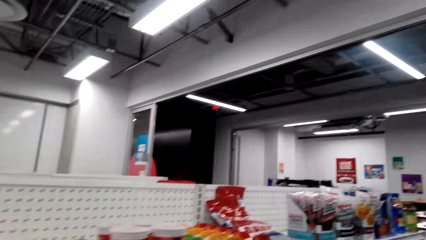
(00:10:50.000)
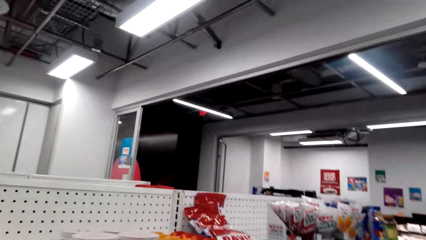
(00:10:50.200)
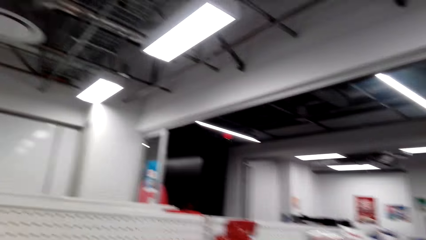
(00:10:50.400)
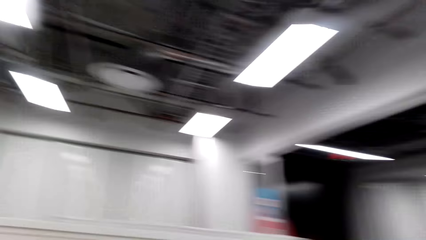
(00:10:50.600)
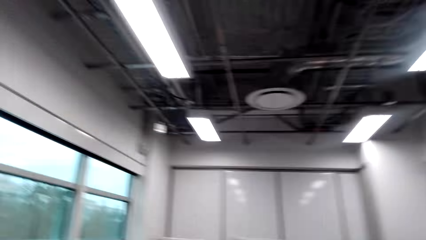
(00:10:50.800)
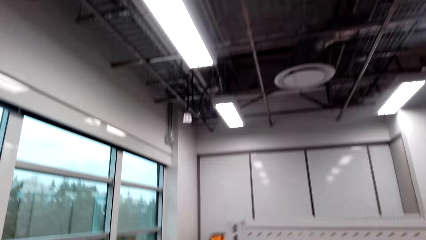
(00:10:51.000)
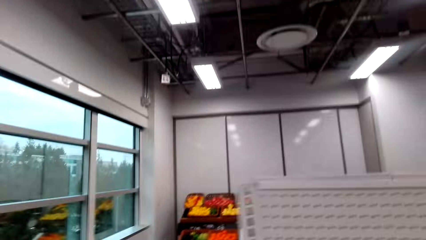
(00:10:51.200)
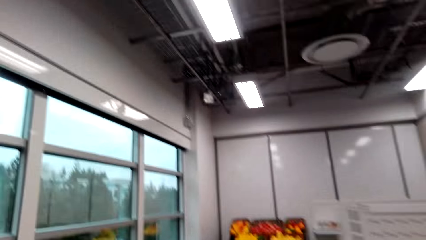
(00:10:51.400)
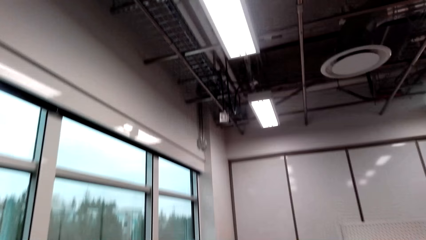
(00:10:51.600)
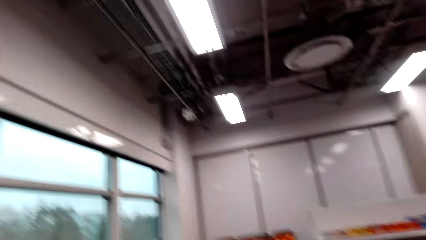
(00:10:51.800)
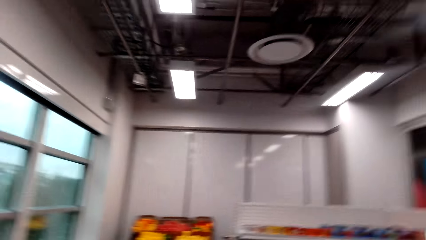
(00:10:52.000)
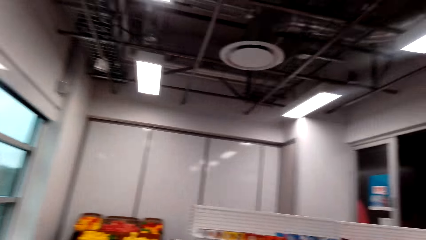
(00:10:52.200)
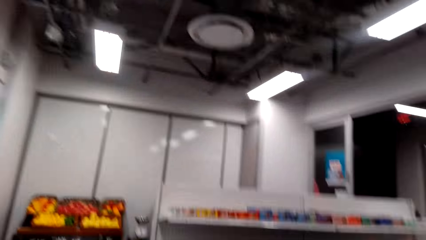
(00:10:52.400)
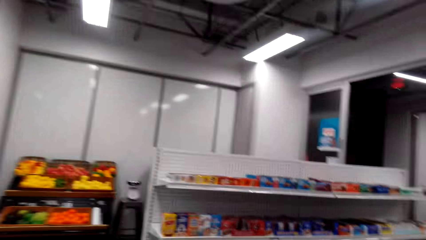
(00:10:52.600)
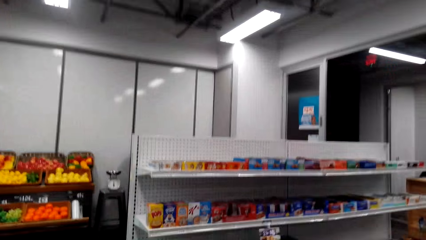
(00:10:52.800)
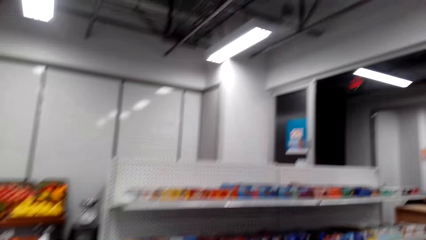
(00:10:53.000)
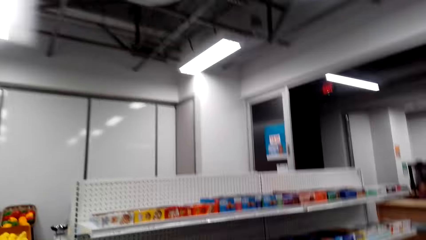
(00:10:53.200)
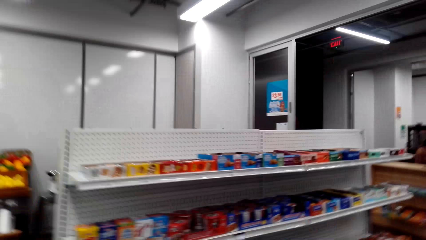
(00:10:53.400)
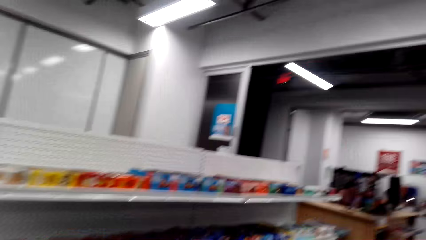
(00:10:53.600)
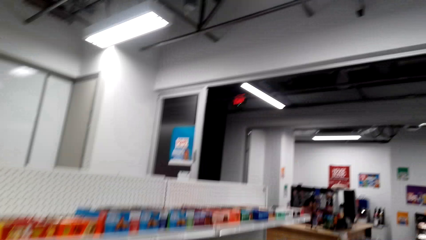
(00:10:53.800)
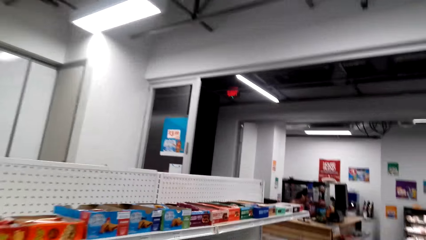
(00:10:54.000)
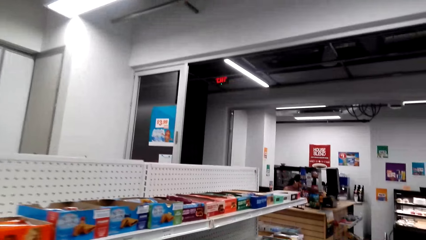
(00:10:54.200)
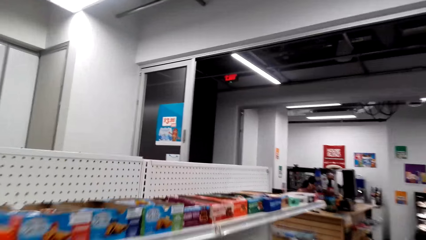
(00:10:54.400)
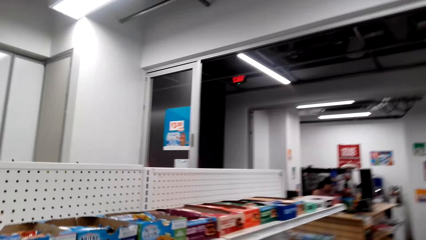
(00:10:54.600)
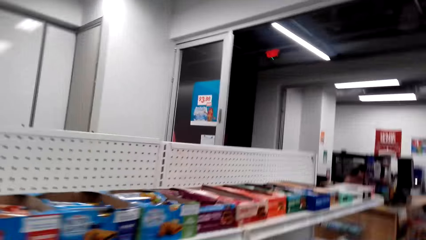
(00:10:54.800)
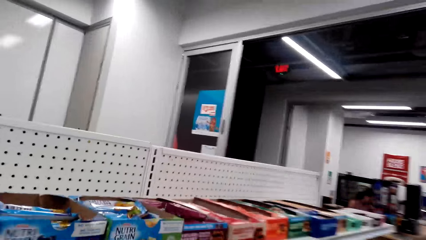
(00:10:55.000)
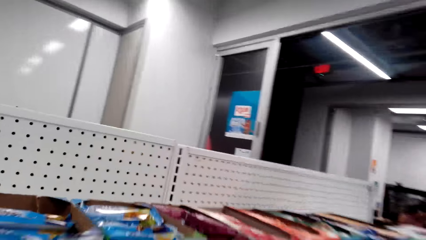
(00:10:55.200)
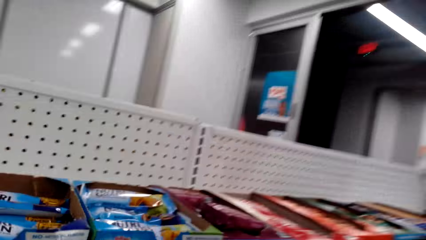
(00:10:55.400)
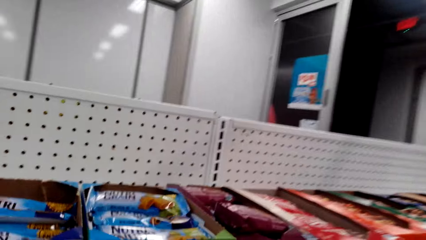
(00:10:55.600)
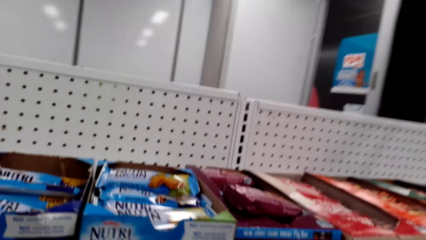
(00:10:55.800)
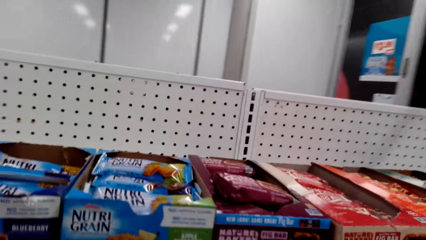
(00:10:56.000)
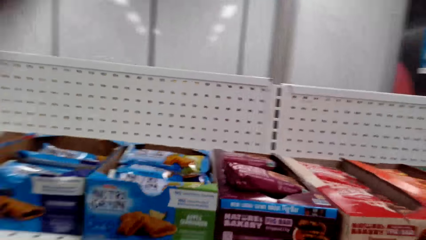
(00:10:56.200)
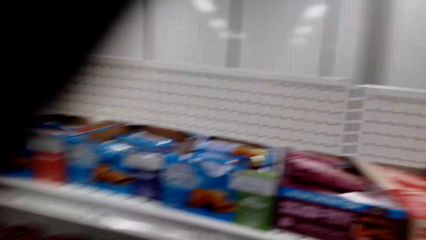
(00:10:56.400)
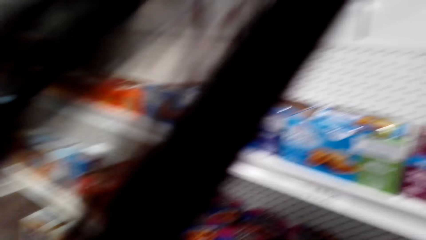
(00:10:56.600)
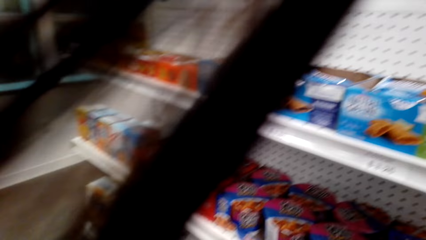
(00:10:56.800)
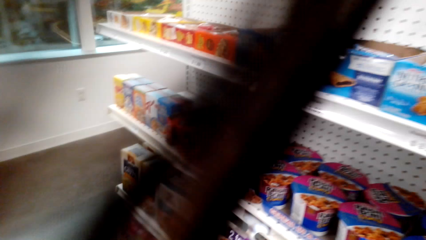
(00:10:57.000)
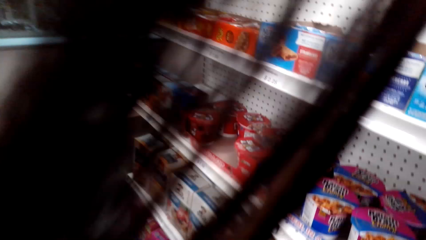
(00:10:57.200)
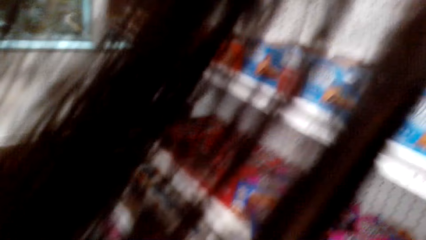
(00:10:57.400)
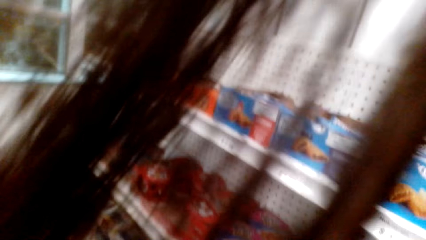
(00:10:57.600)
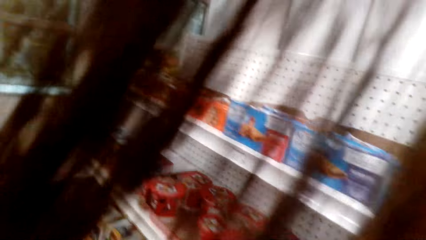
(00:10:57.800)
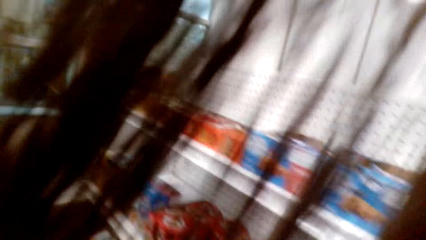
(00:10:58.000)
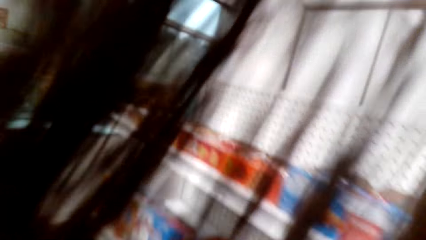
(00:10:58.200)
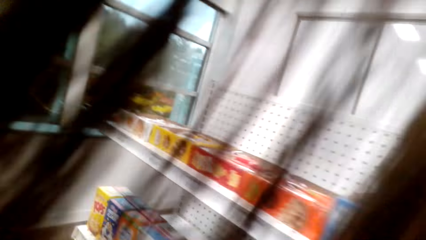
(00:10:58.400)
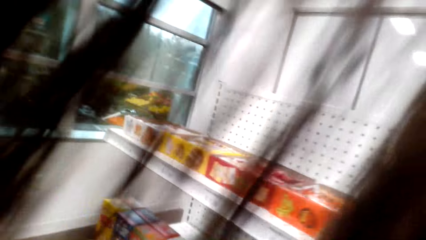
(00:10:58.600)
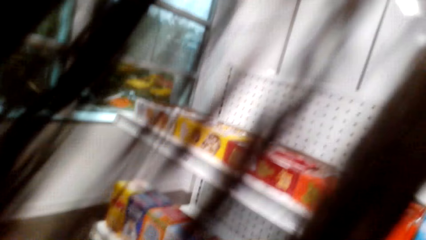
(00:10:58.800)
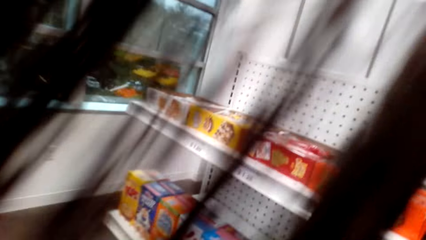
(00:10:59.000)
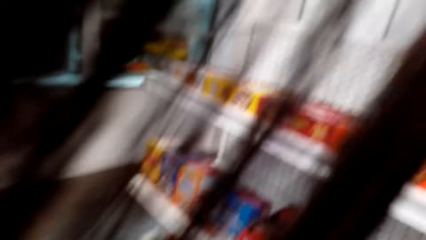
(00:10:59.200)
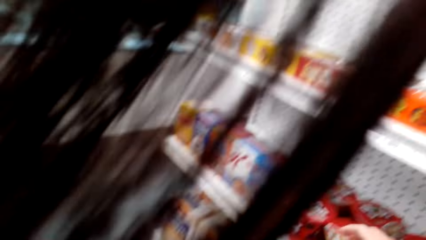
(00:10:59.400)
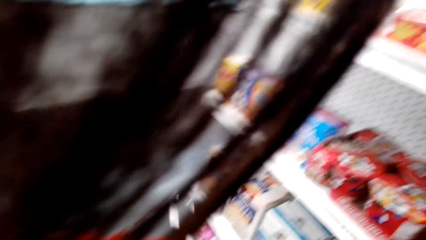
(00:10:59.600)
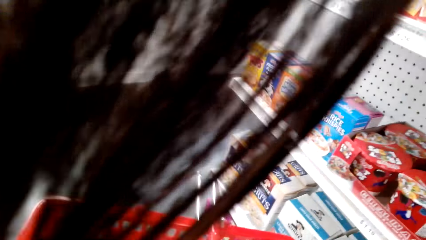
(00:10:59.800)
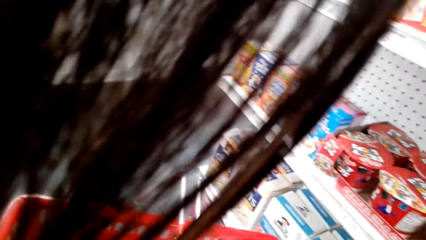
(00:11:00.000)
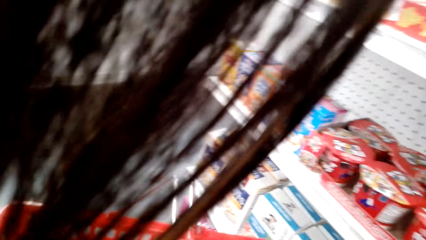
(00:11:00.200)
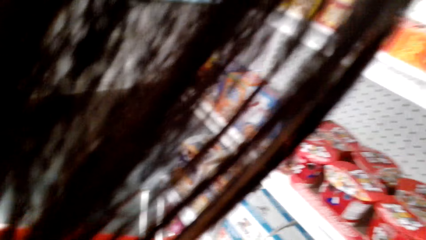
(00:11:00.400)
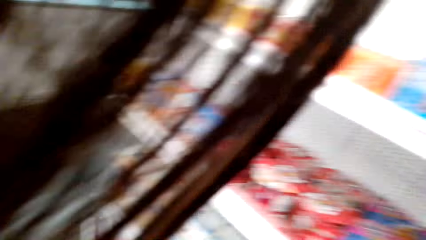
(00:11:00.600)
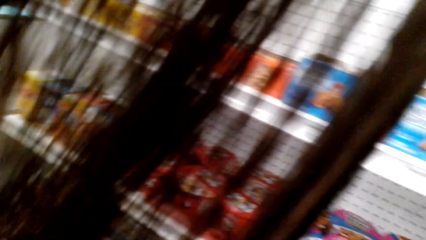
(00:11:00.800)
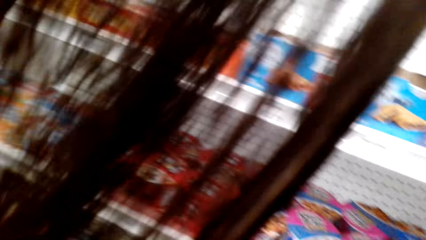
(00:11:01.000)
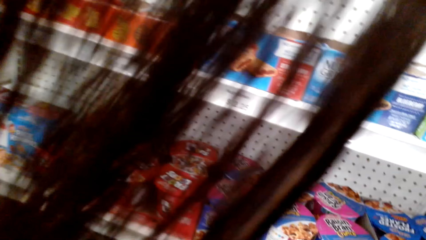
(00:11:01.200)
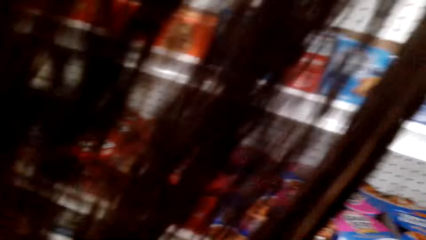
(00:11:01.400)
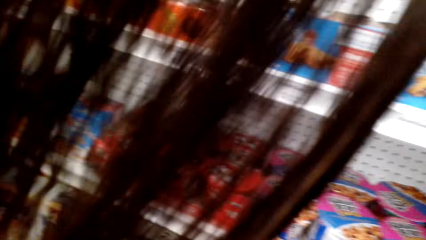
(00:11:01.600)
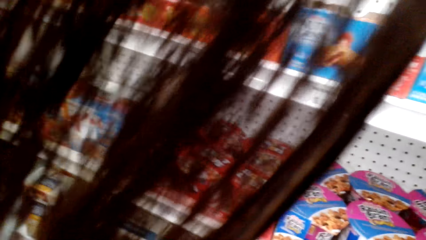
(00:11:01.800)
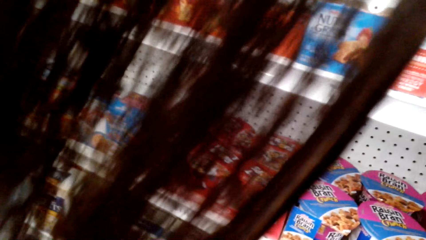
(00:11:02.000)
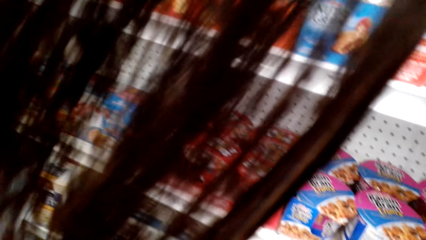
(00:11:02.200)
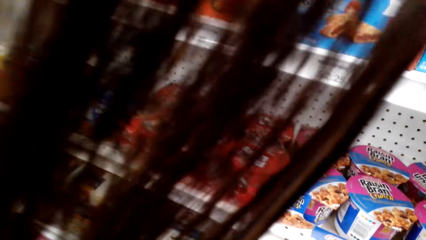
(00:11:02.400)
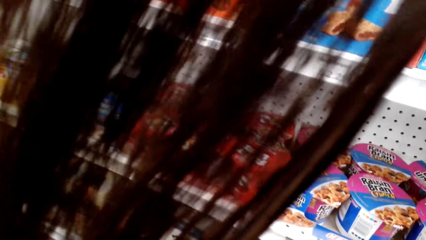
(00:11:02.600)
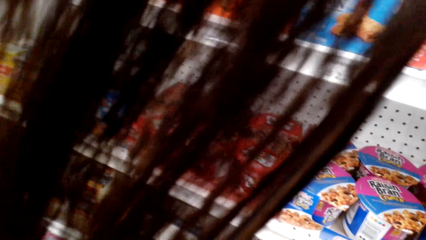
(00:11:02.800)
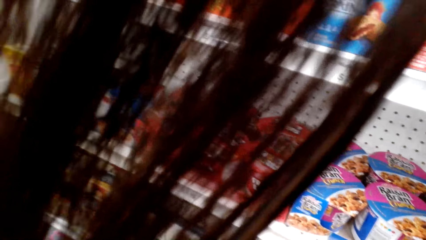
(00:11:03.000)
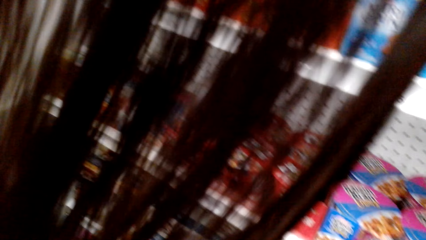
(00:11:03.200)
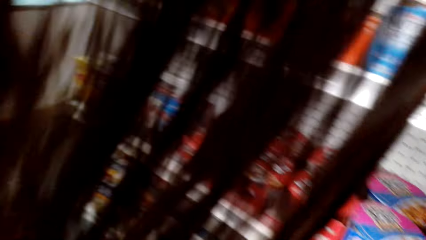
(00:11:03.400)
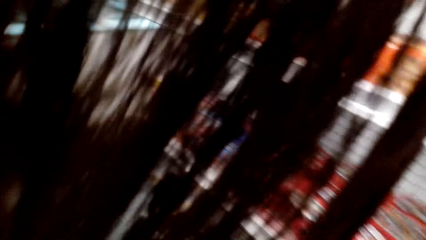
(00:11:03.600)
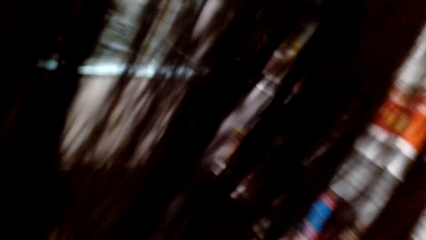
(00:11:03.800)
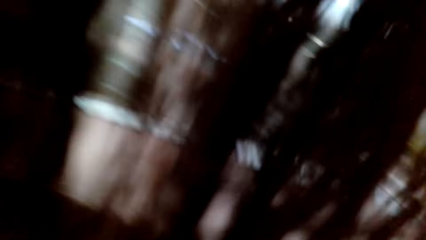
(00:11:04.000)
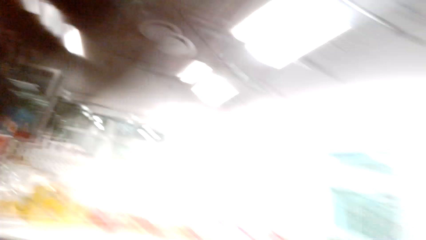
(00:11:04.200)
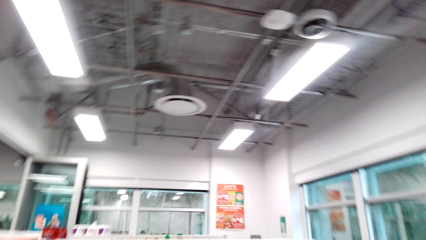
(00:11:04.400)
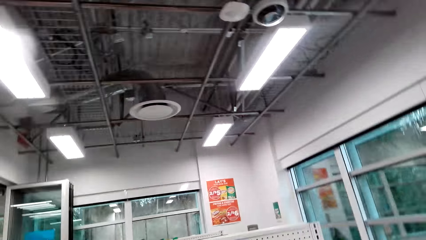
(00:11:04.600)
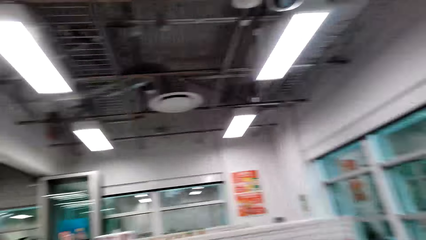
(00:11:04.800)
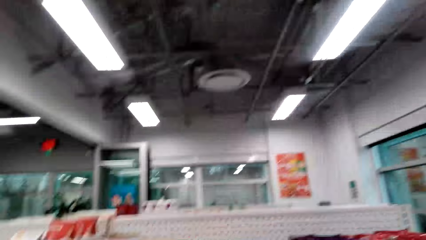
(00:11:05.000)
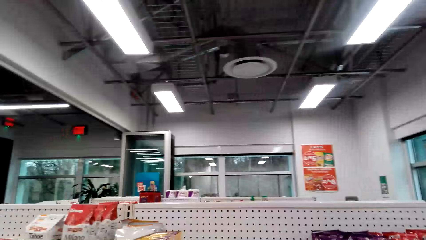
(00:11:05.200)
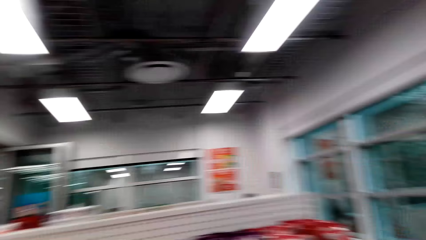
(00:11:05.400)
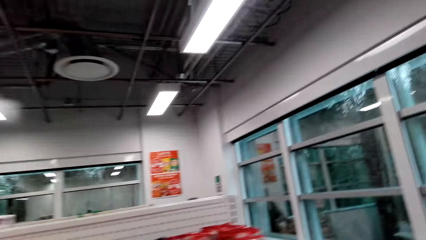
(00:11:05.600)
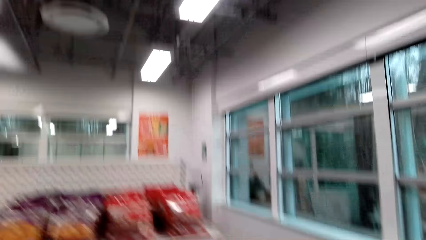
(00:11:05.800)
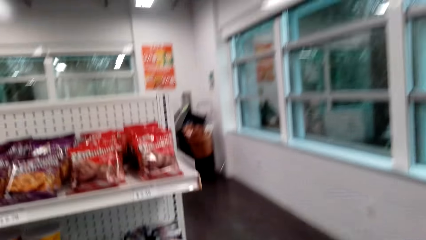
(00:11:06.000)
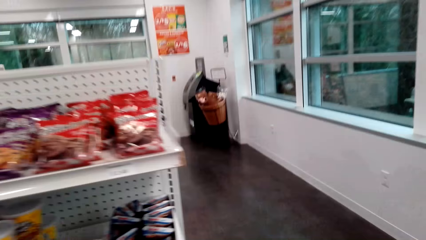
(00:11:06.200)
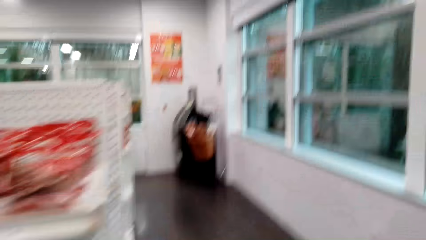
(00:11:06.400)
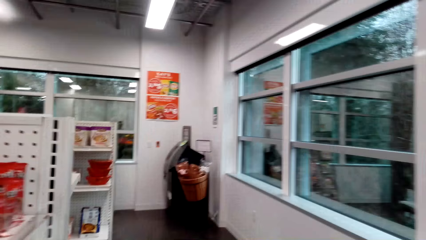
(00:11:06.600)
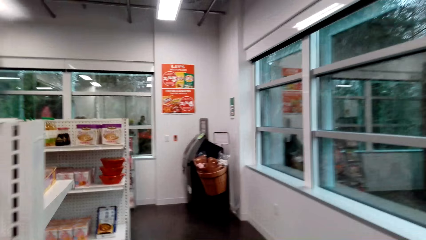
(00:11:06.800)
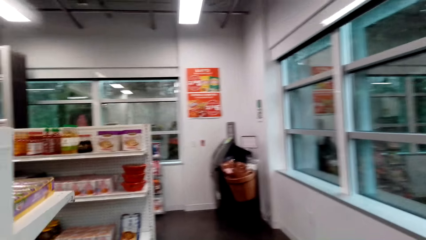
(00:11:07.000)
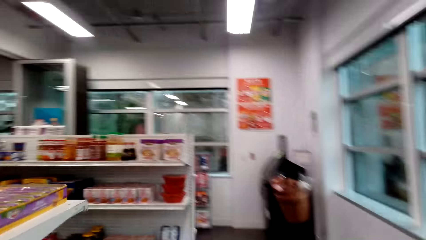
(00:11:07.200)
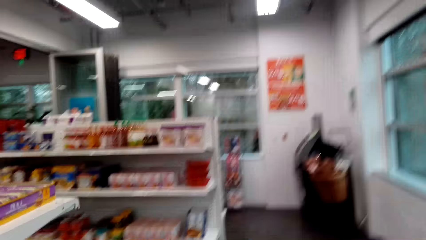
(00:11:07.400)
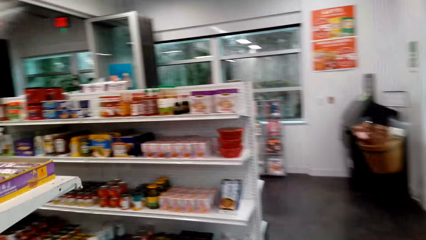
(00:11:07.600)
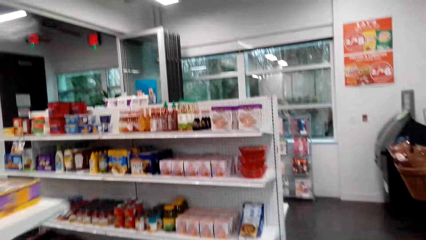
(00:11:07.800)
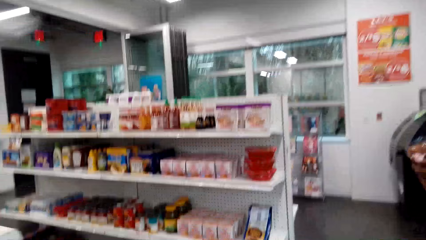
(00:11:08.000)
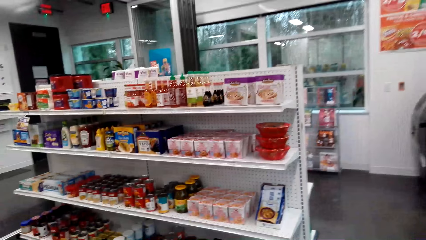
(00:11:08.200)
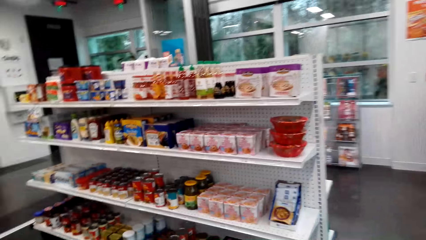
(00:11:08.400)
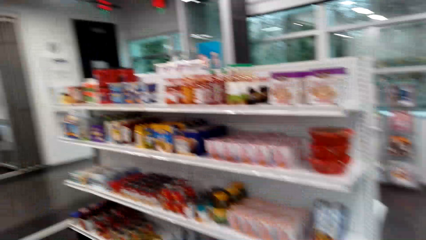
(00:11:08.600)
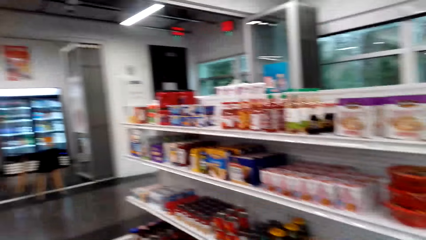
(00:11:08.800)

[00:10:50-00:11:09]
The camera wearer walks around the supermarket. A lady sits at the counter. The camera wearer picks something. They walk around the supermarket.
